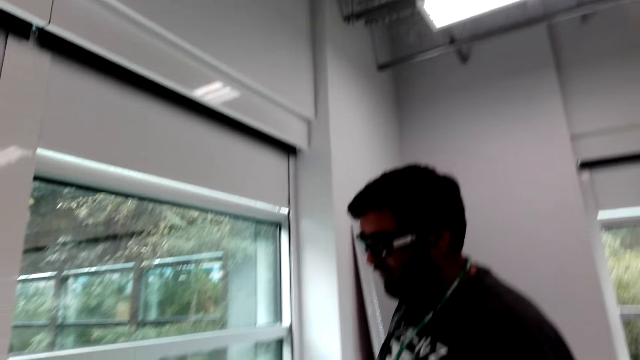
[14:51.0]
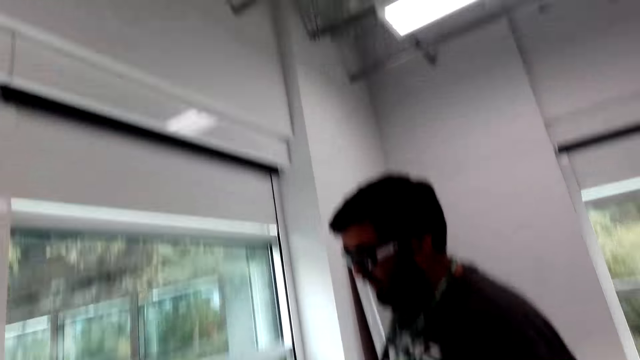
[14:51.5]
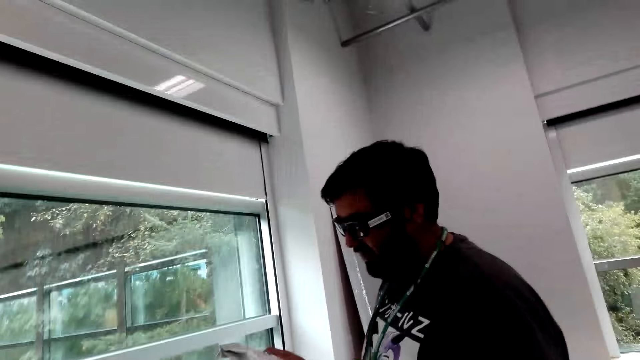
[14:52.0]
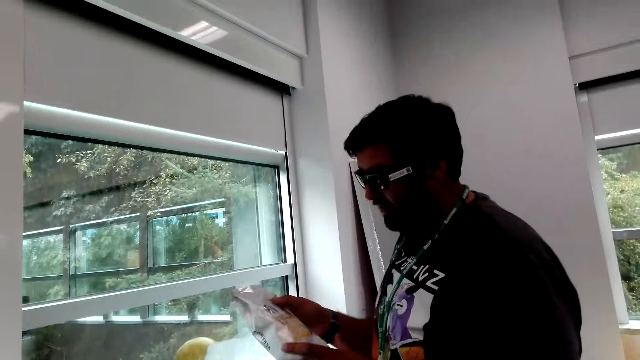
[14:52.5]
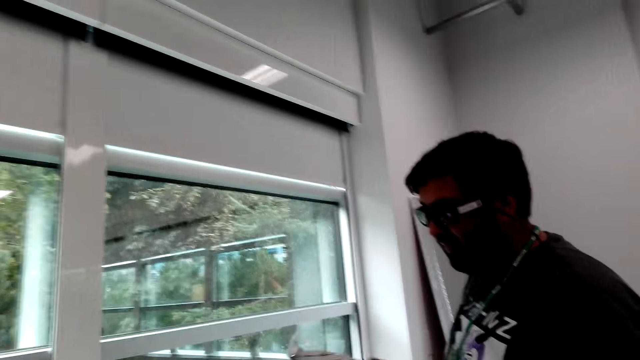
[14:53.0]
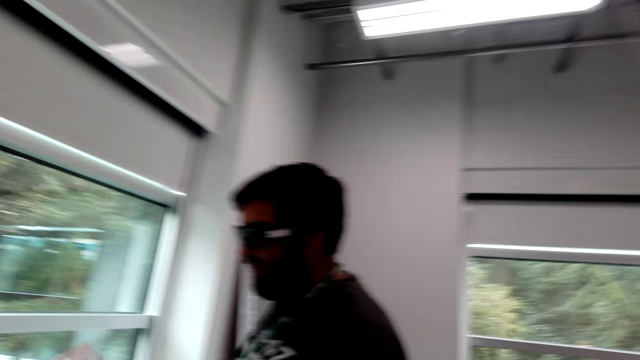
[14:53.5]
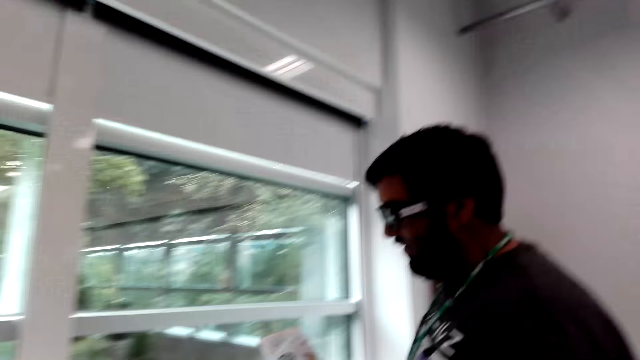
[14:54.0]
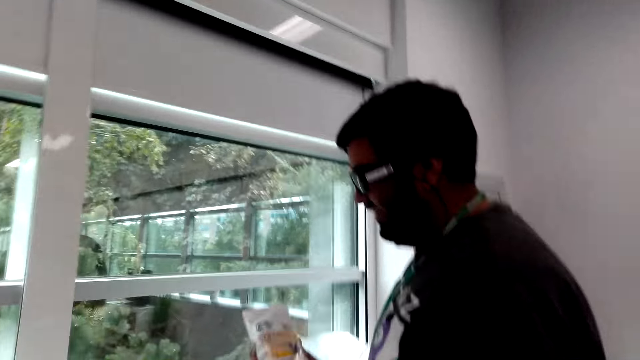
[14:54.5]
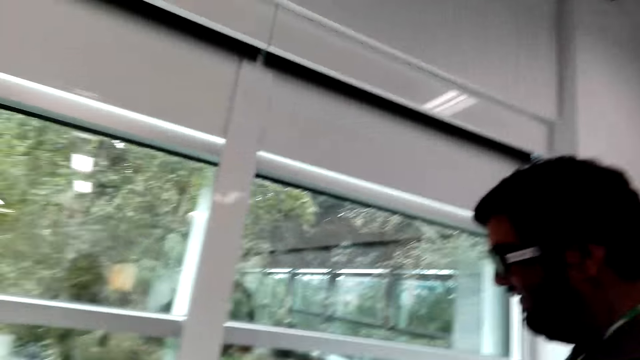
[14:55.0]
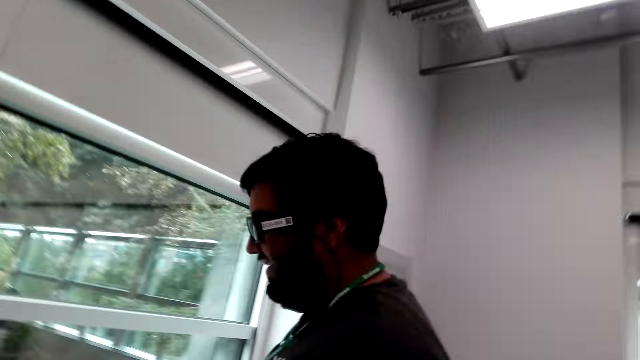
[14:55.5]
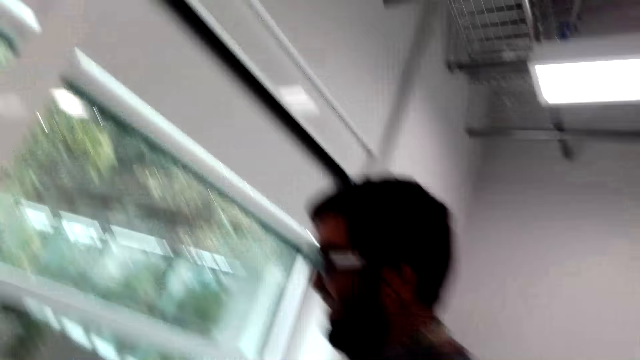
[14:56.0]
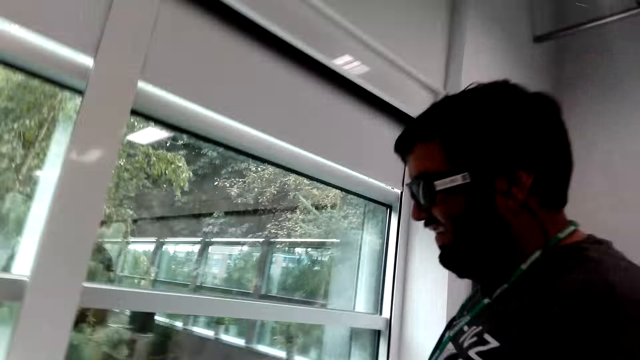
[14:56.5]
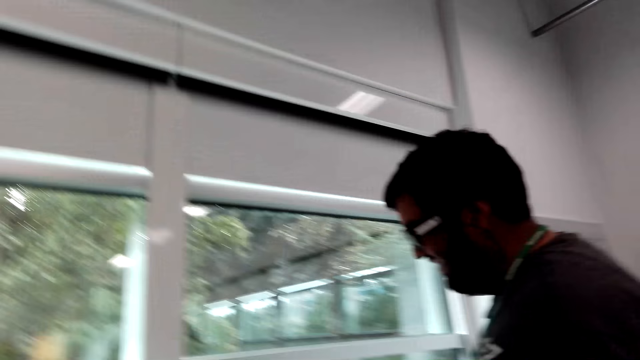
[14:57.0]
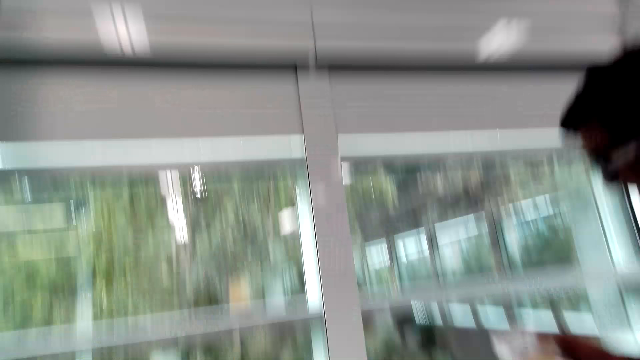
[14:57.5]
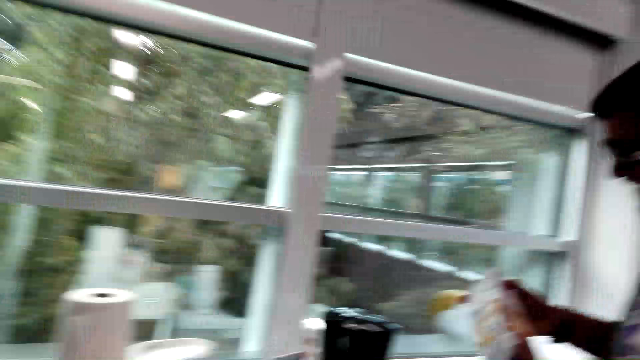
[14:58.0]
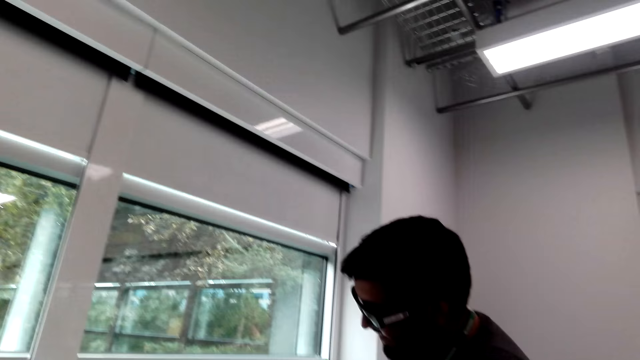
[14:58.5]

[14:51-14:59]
The camera wearer stares at the packet of coffee on his hands. He talks with a man.

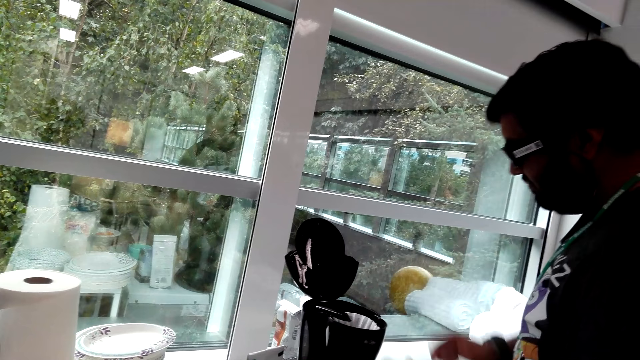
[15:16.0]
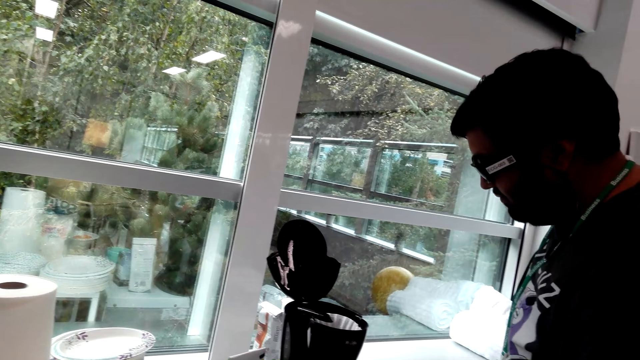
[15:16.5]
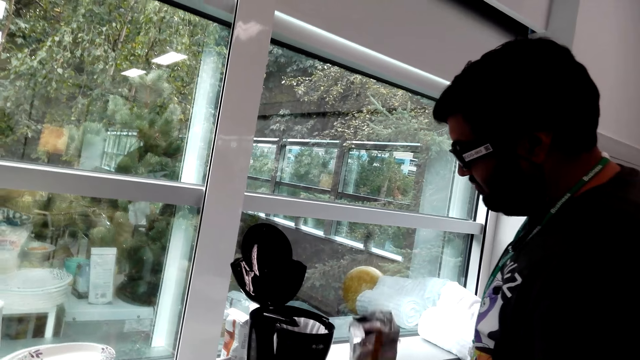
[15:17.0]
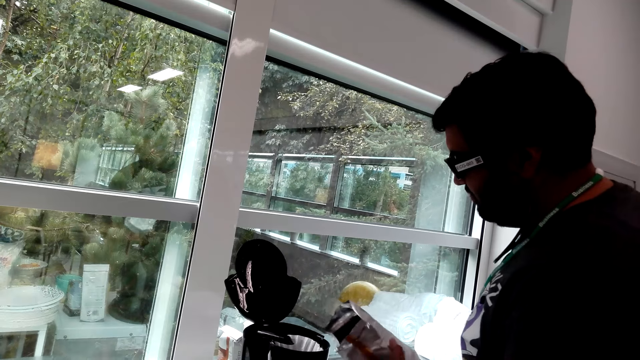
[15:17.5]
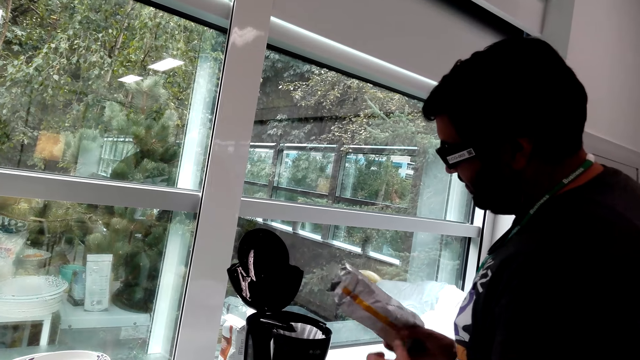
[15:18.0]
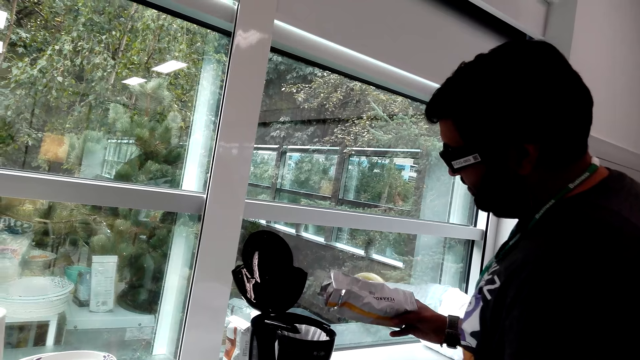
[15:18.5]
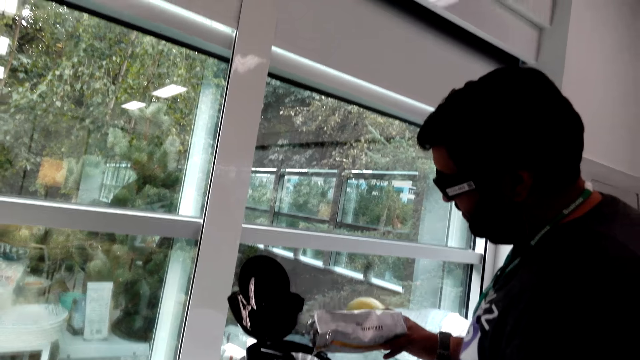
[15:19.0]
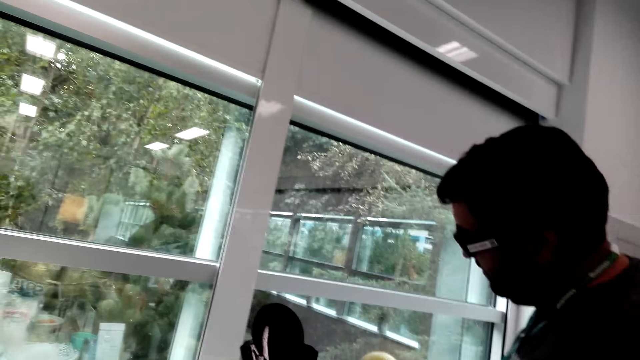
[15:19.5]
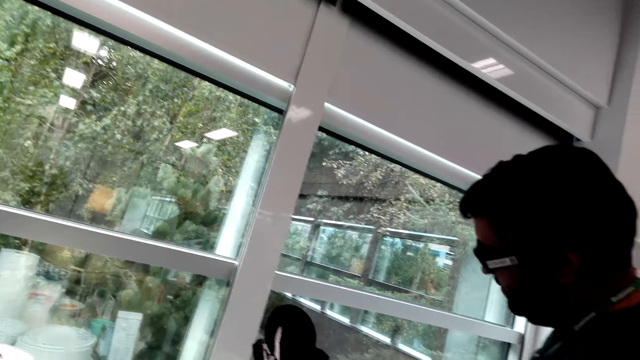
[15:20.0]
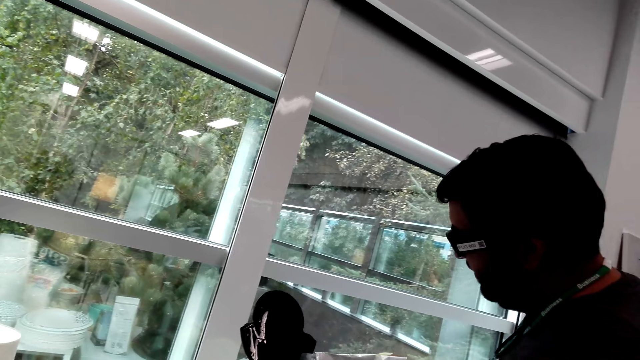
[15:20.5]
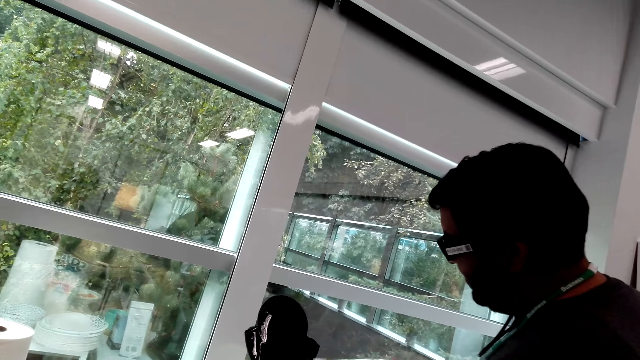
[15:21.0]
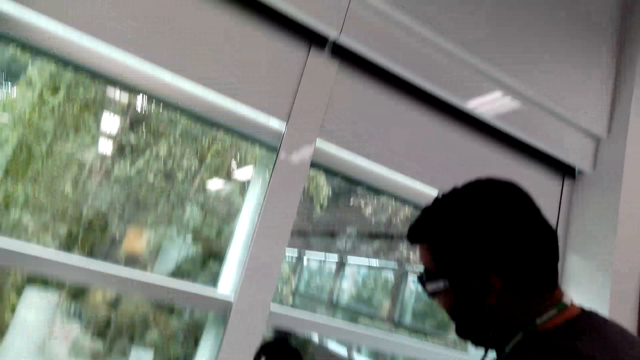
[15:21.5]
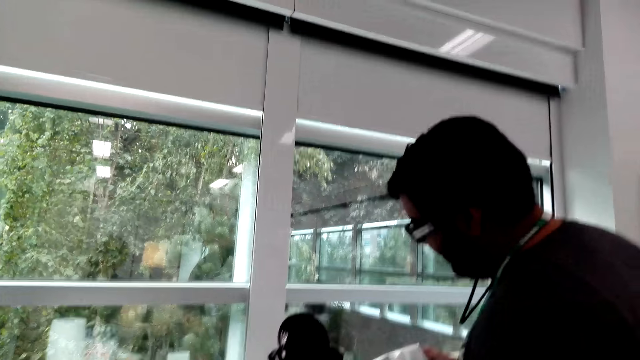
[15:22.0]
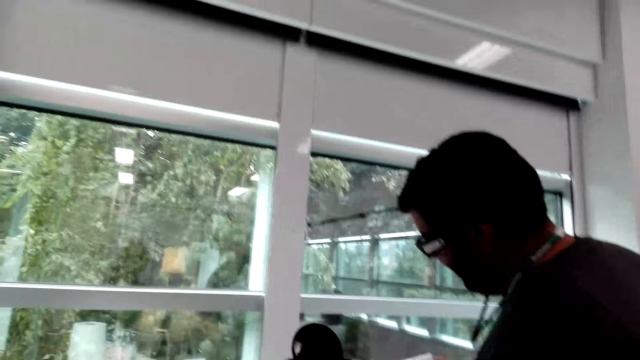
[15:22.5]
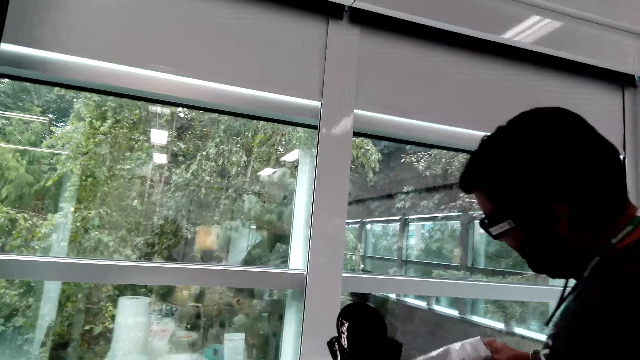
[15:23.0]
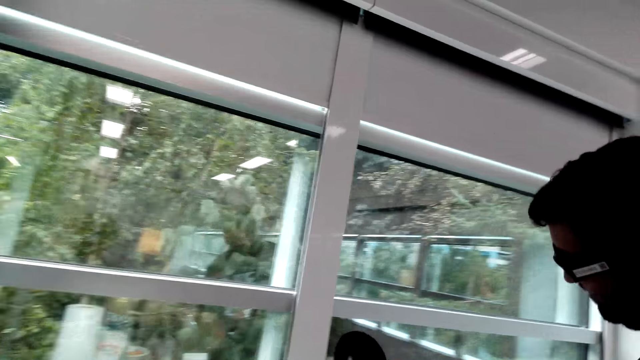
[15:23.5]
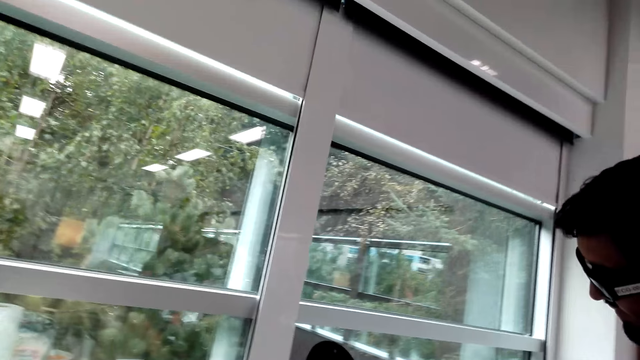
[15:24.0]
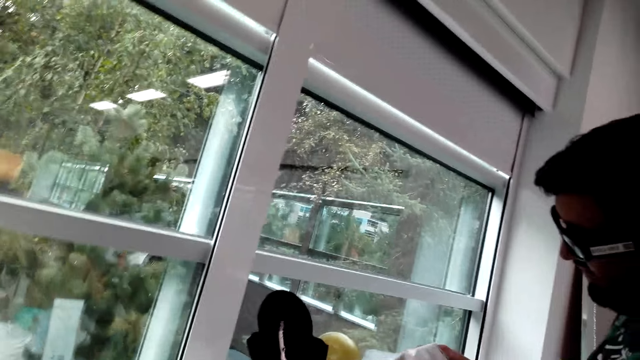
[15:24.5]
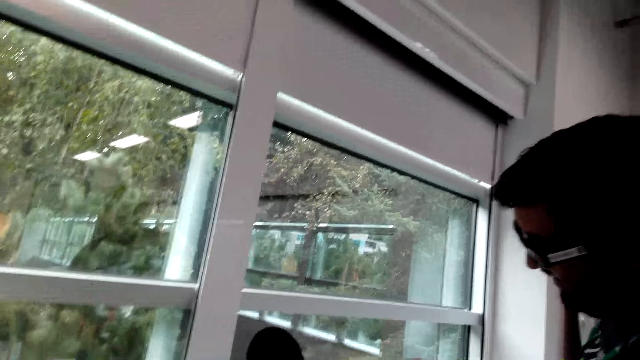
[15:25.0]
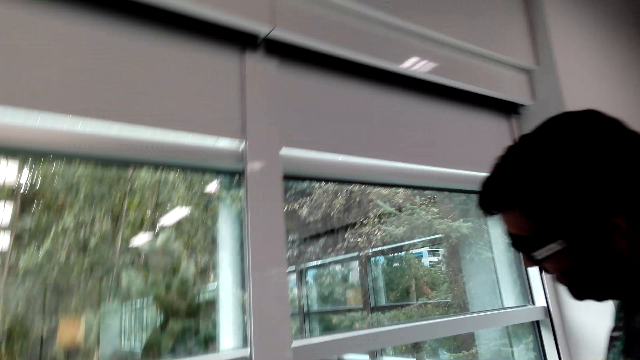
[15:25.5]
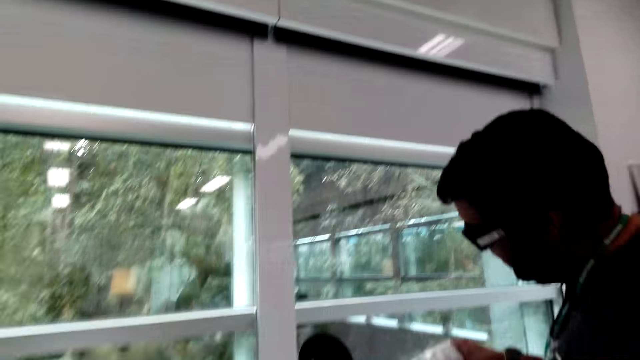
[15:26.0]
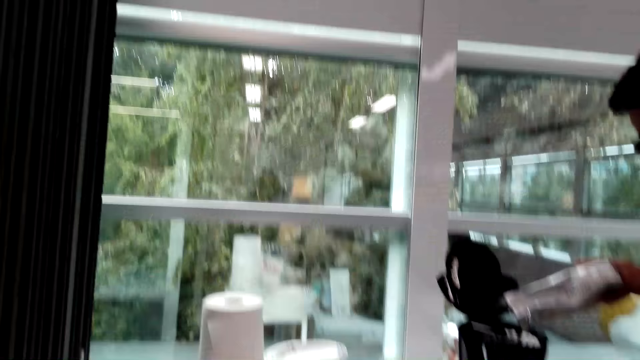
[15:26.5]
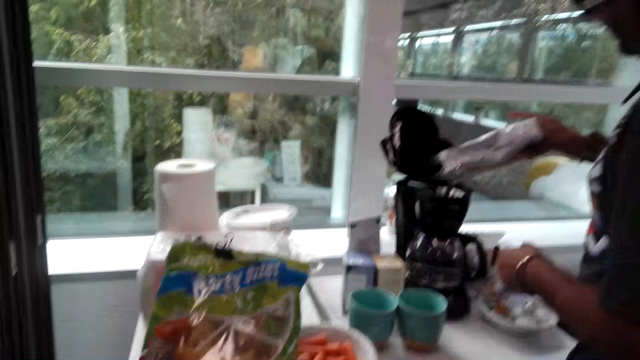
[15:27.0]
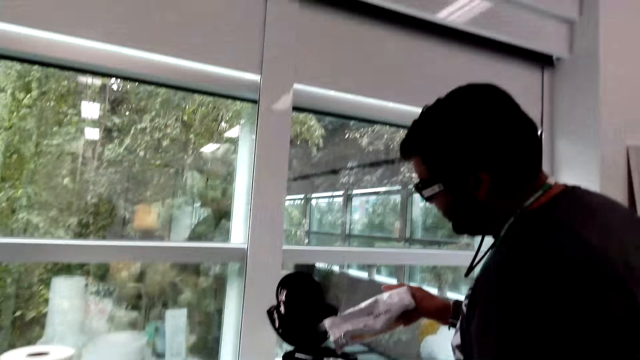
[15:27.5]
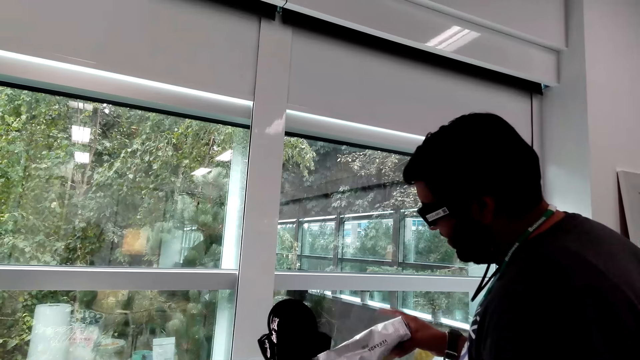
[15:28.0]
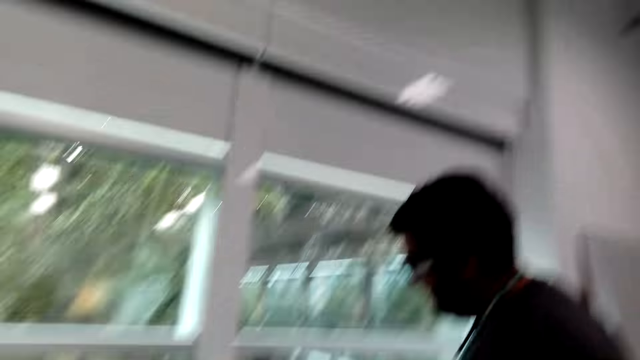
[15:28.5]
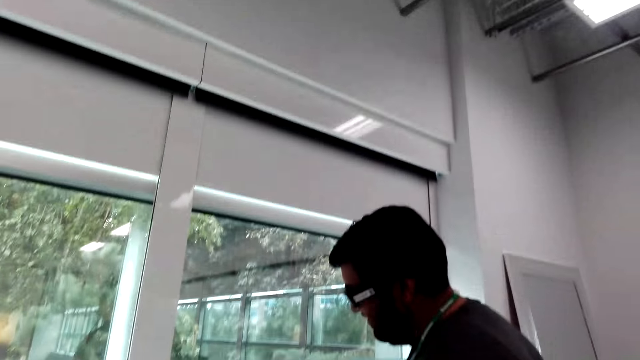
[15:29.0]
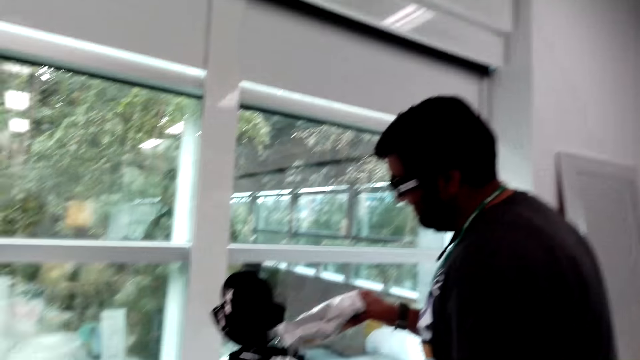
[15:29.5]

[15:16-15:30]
A man picks coffee from the table. The man pours the coffee in the coffee maker. The camera wearer talks with the man.
